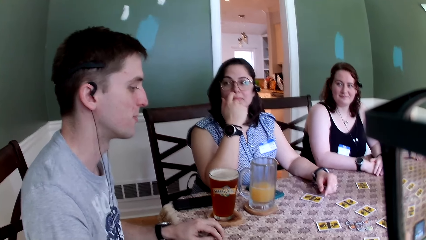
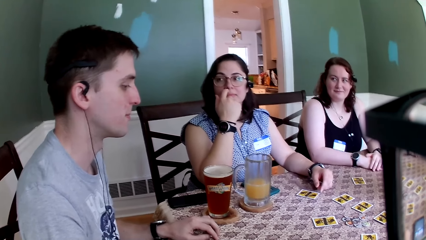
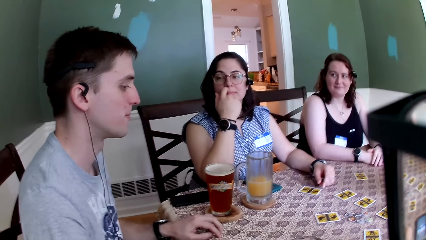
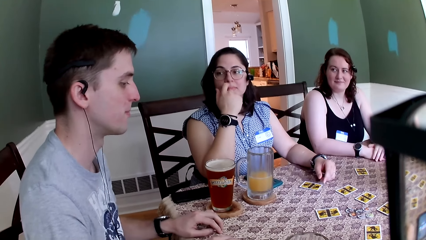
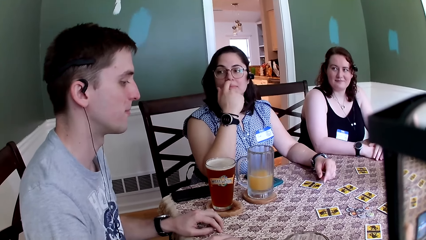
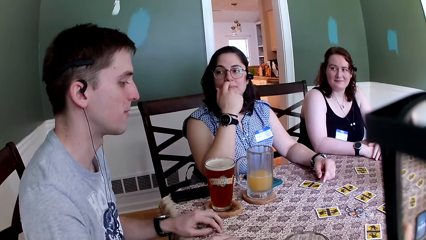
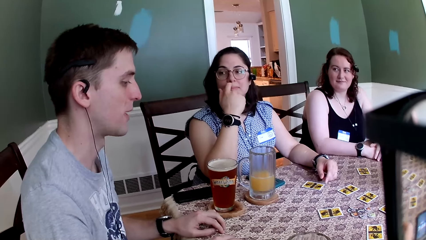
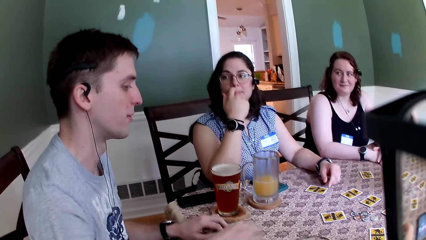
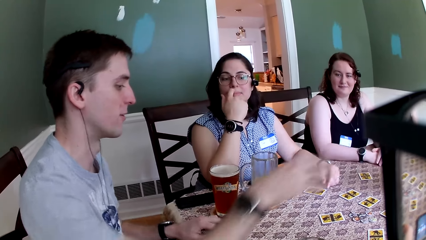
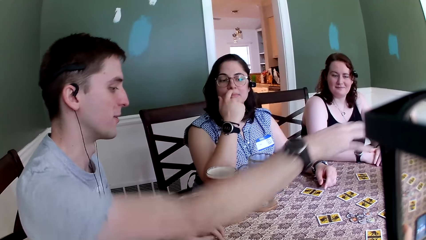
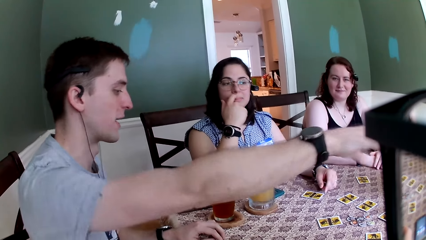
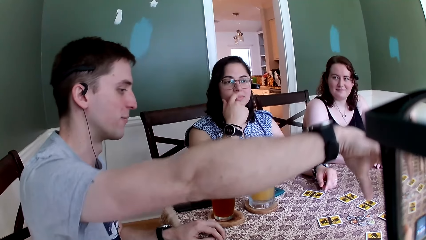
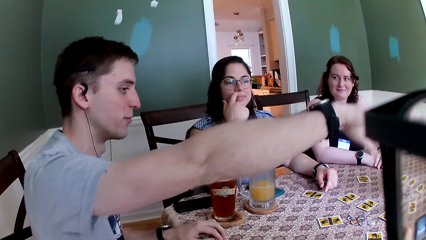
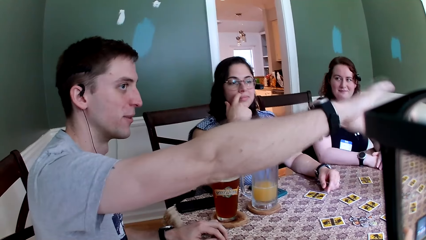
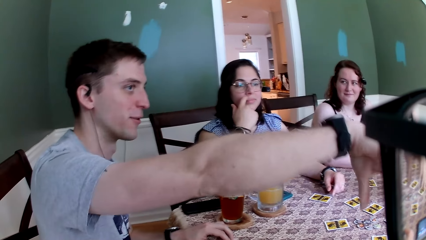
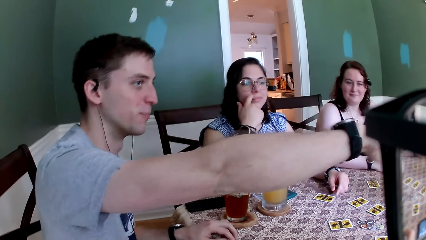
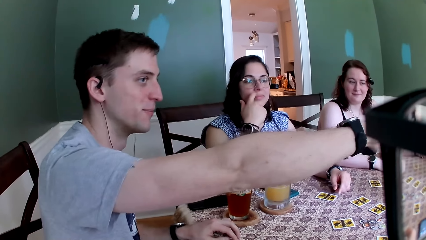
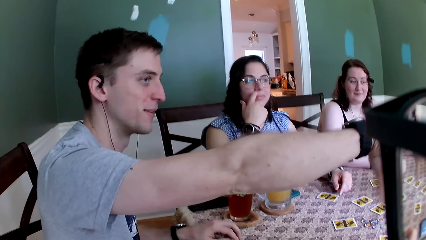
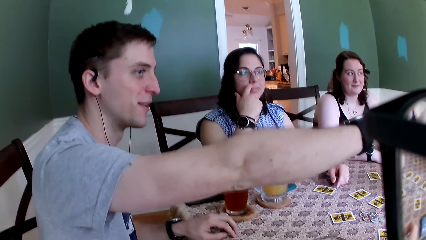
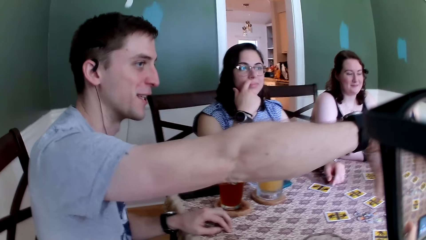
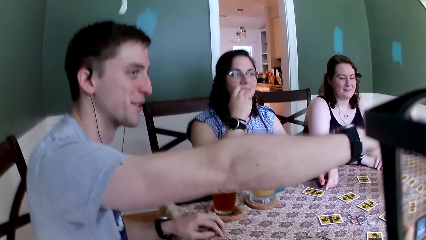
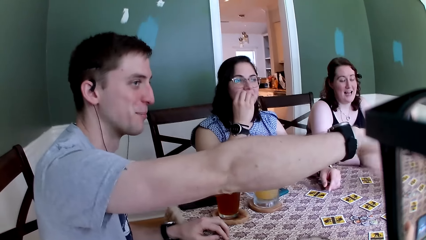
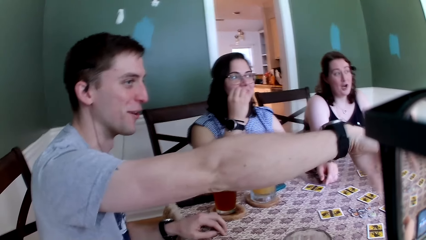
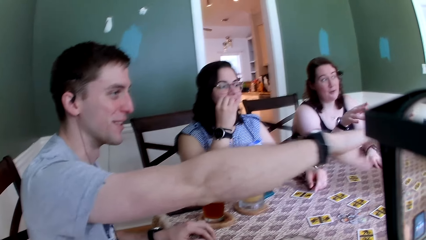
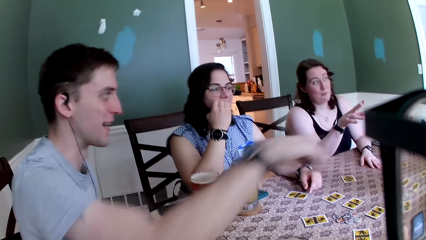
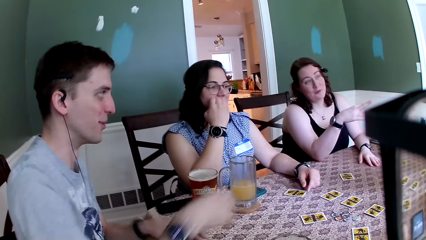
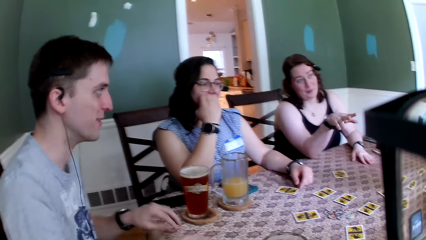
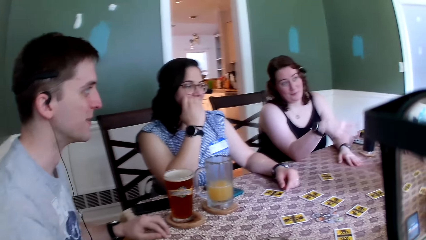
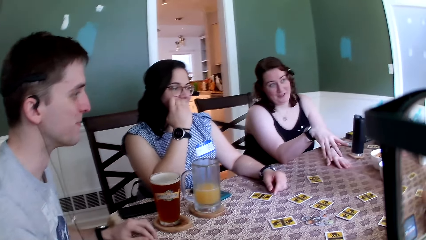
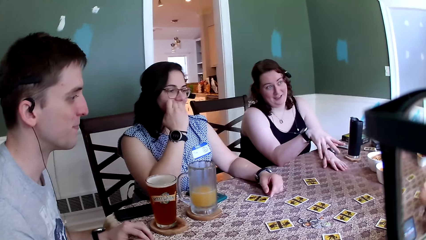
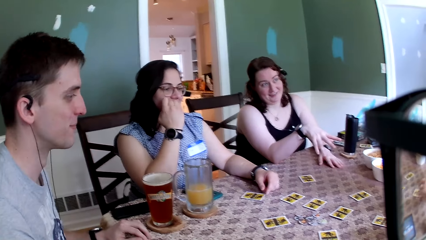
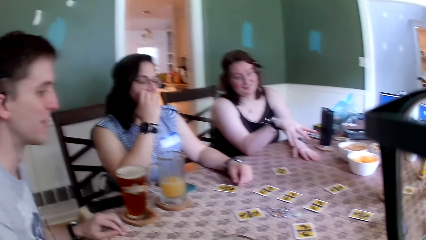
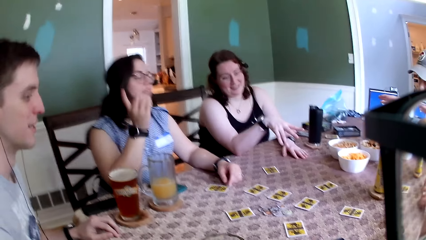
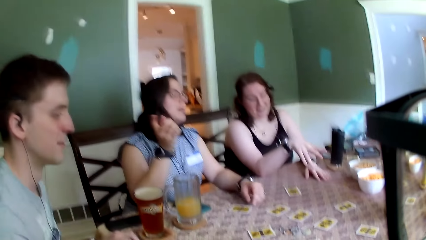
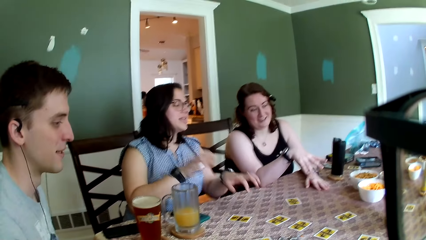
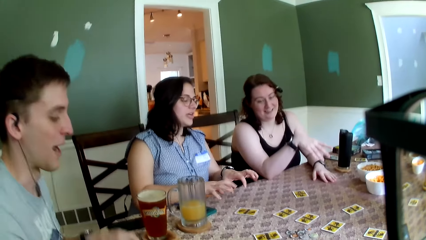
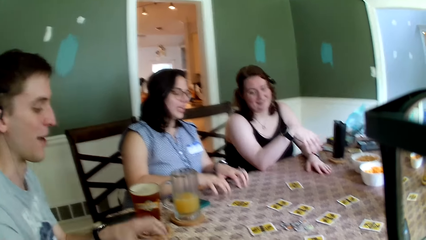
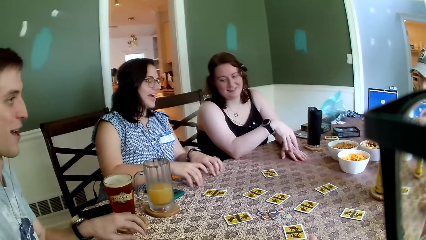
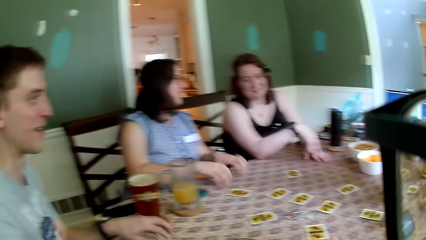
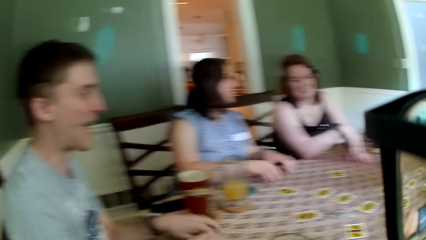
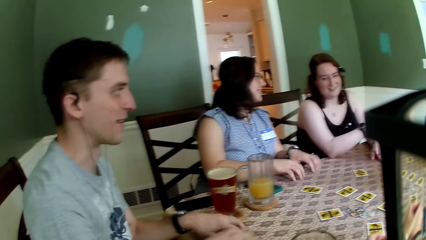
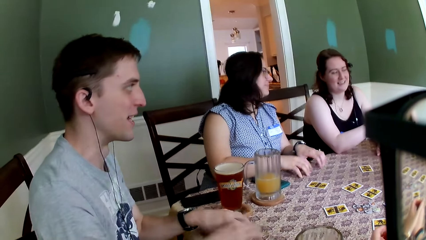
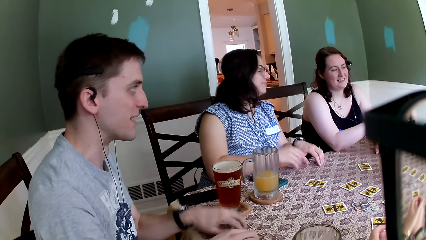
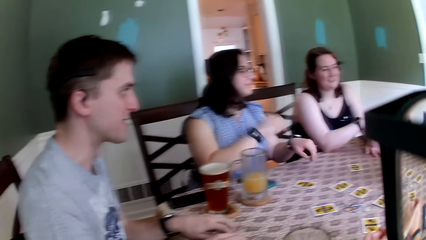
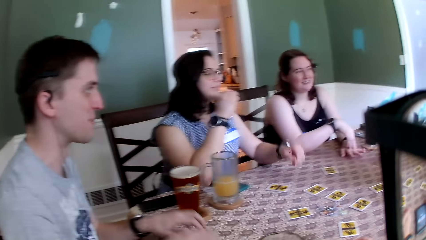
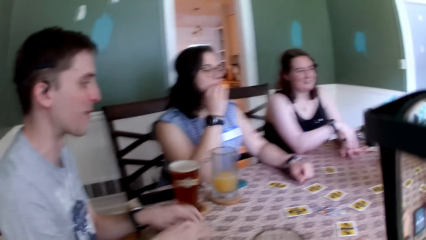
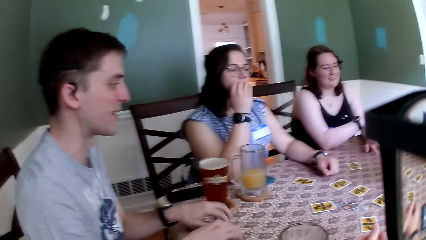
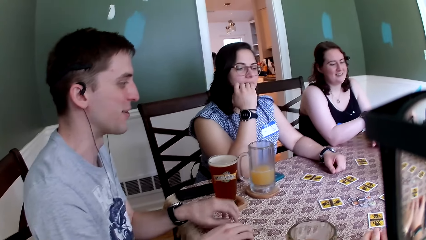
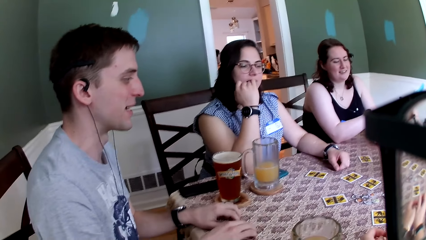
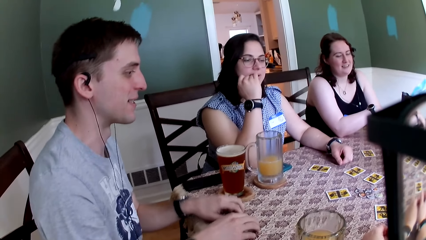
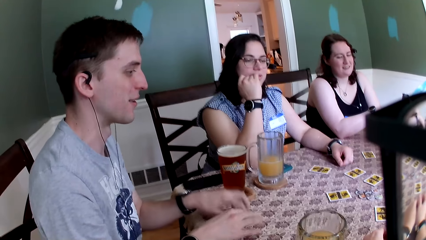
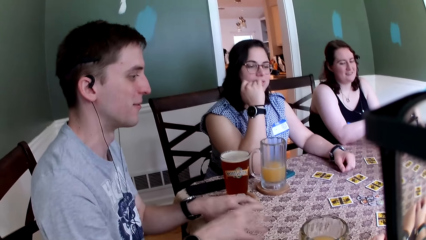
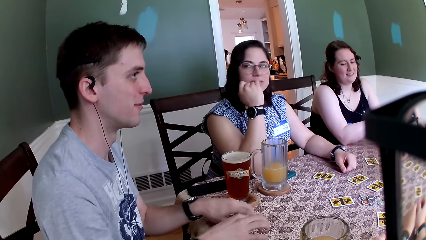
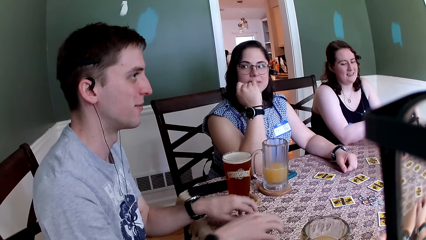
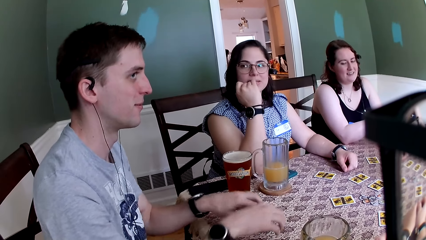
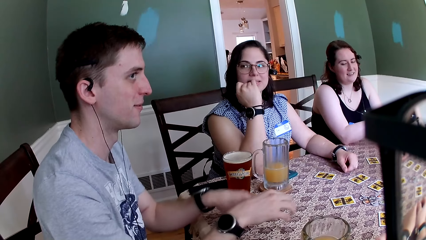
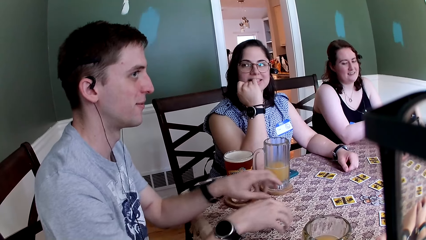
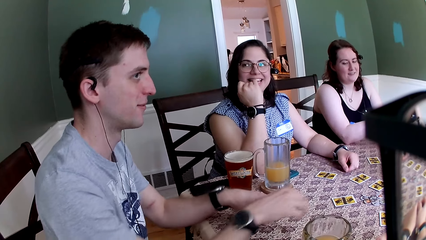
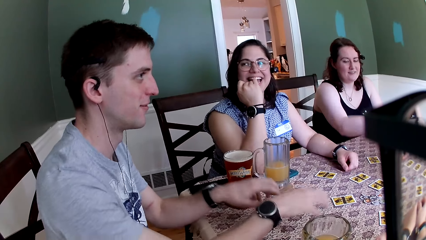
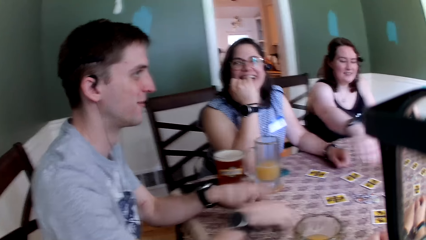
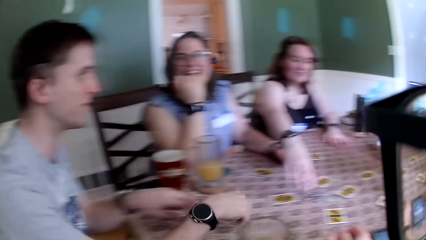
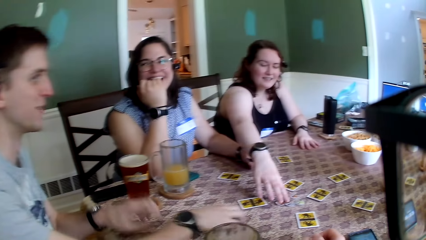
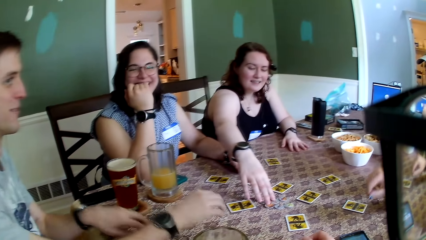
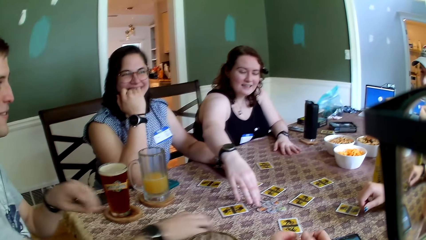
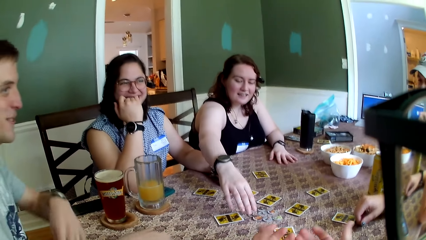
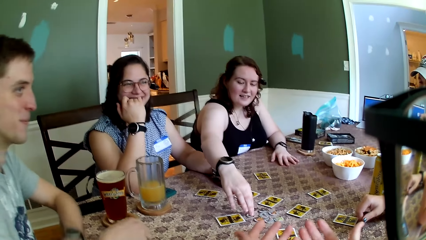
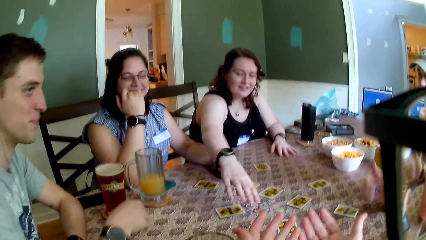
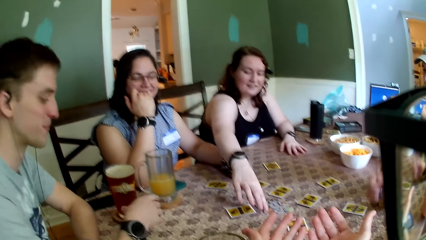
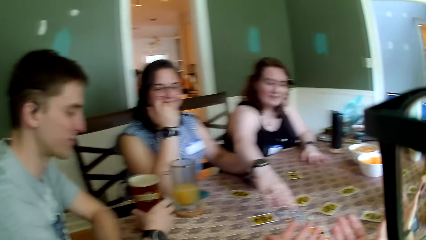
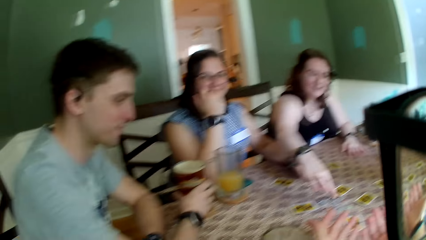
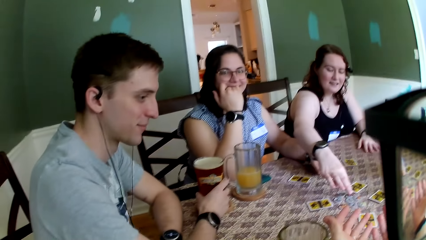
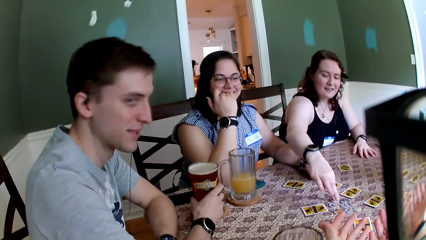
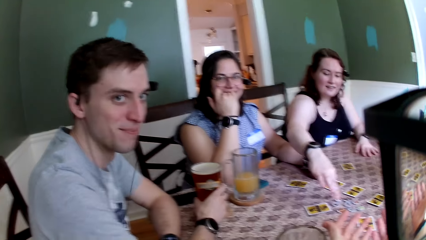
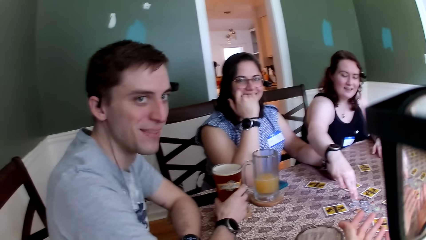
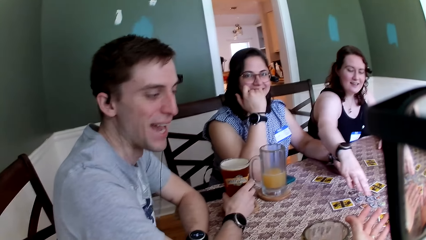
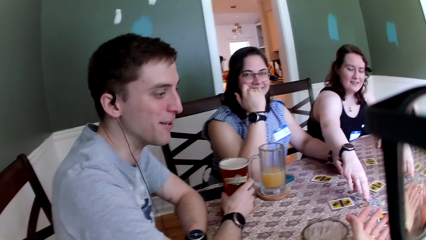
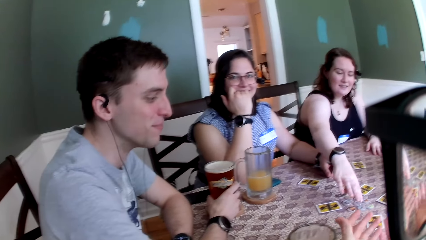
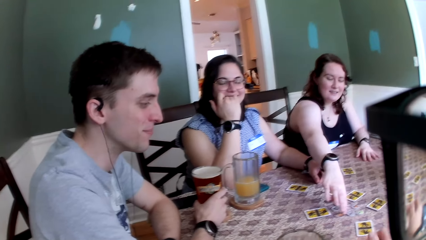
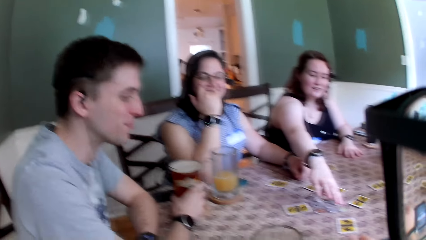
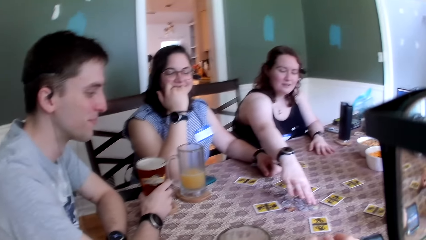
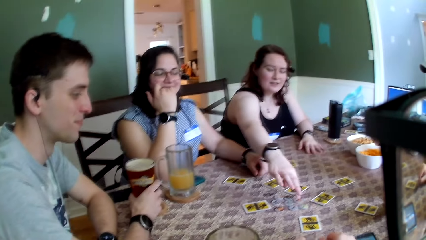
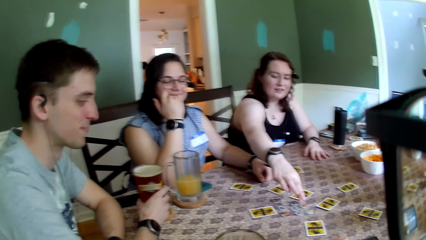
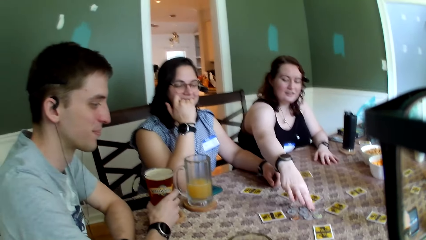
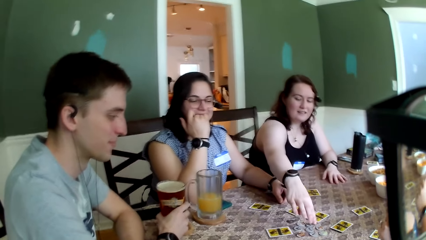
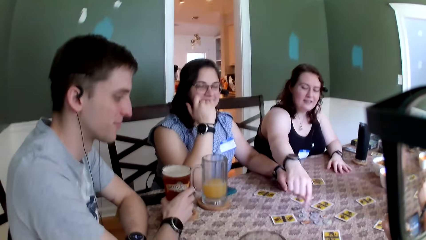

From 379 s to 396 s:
The camera wearer points his right hand towards a man and a woman. A second woman waves her hand towards the man and the first woman with her right hand. A third woman taps her fingers on a table with both hands. Another man taps on the table with both hands. The second woman counts coins on the table with her right hand. The other man holds a cup of beer. A lady touches the cards.
